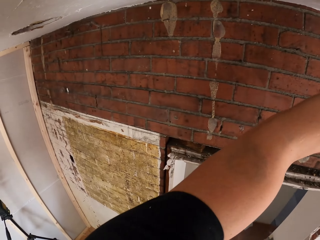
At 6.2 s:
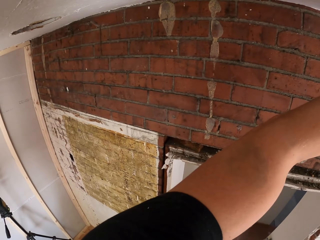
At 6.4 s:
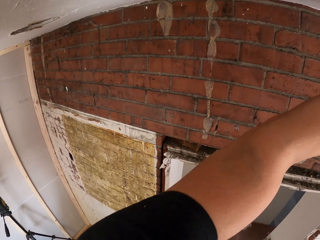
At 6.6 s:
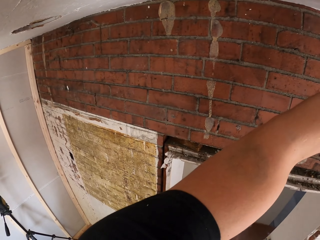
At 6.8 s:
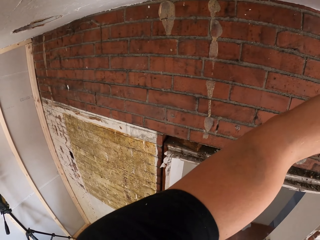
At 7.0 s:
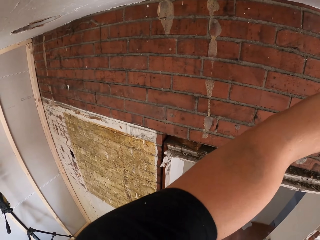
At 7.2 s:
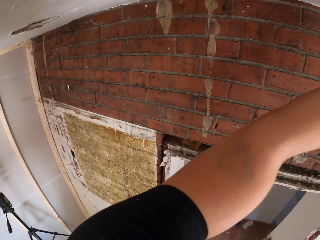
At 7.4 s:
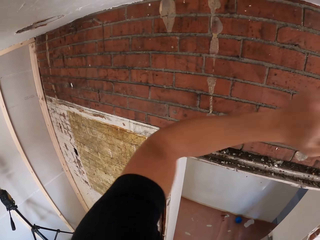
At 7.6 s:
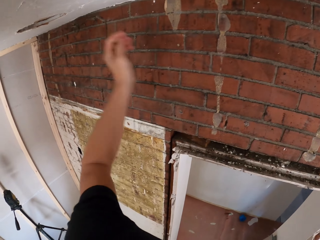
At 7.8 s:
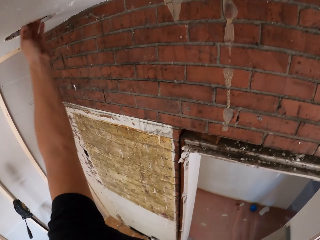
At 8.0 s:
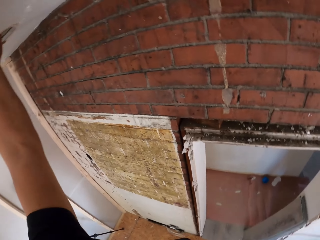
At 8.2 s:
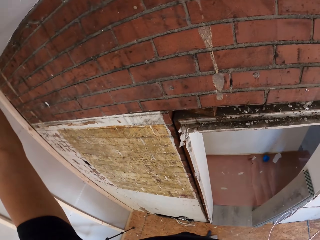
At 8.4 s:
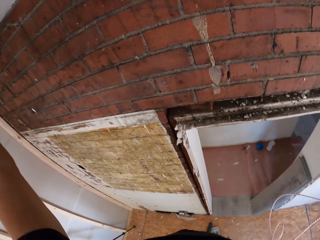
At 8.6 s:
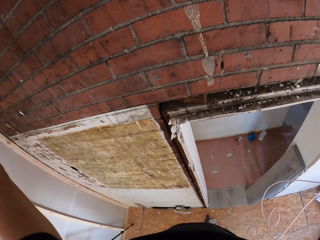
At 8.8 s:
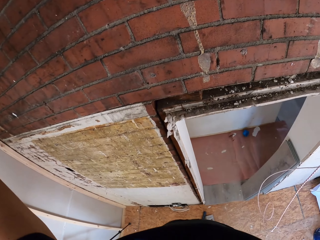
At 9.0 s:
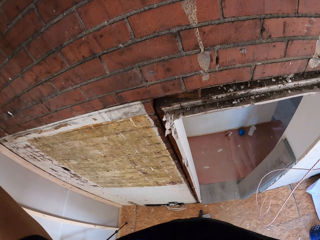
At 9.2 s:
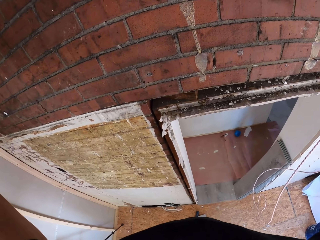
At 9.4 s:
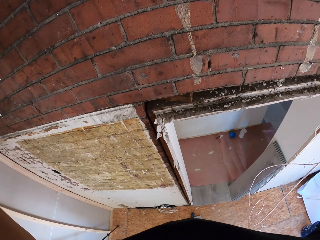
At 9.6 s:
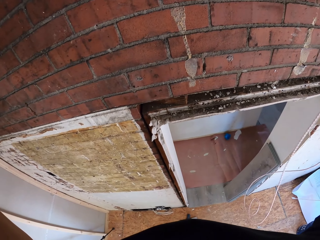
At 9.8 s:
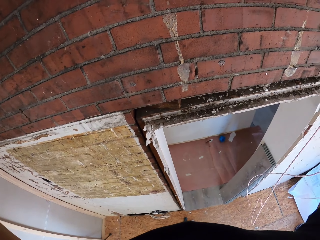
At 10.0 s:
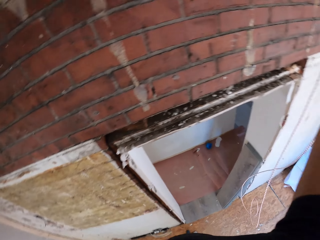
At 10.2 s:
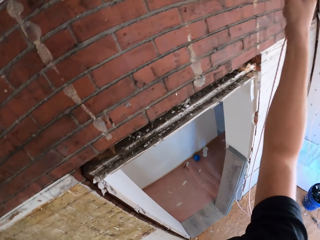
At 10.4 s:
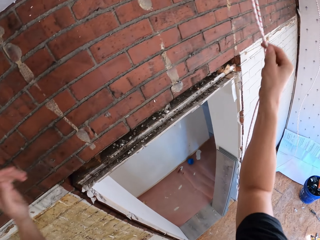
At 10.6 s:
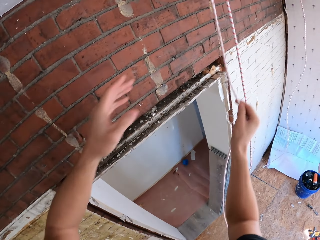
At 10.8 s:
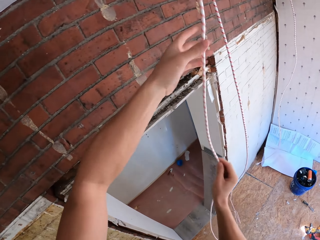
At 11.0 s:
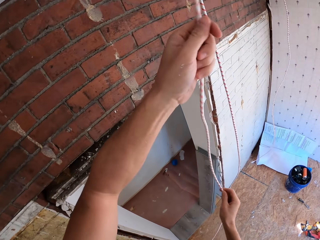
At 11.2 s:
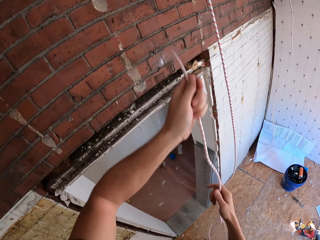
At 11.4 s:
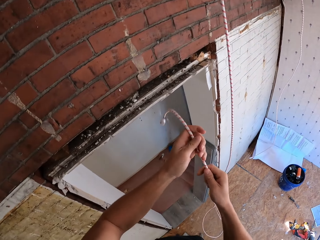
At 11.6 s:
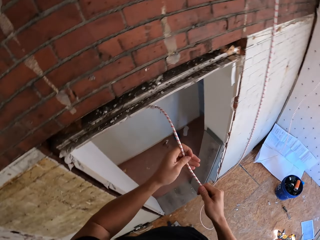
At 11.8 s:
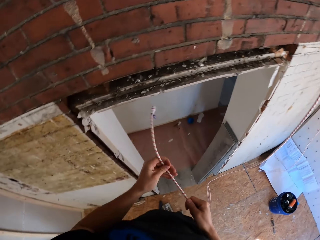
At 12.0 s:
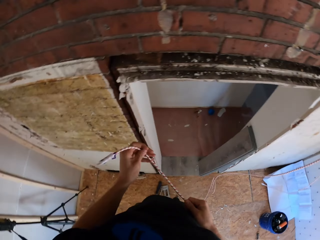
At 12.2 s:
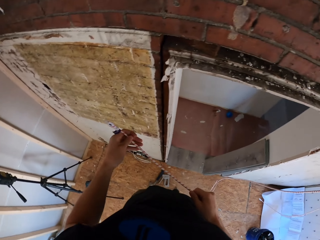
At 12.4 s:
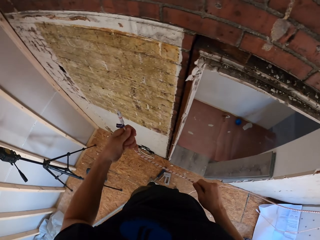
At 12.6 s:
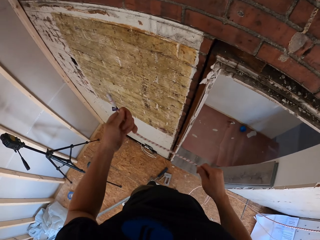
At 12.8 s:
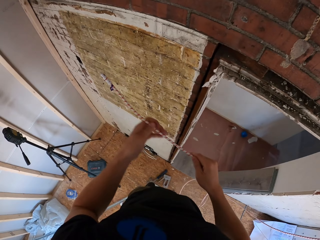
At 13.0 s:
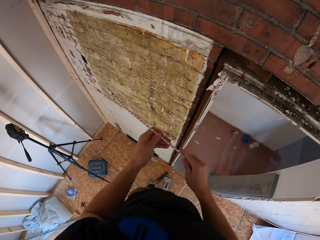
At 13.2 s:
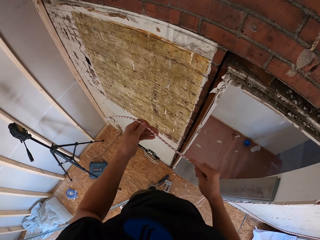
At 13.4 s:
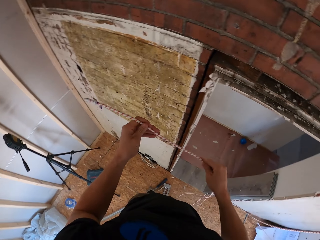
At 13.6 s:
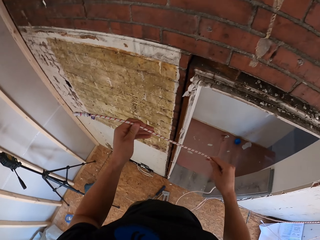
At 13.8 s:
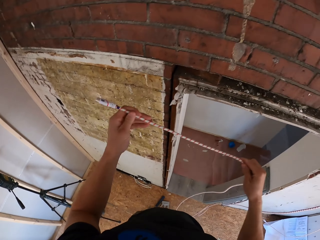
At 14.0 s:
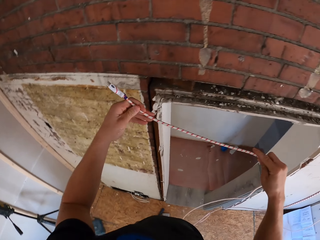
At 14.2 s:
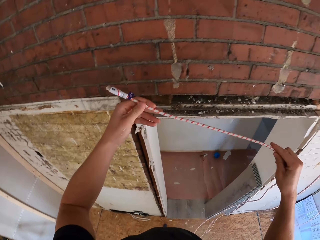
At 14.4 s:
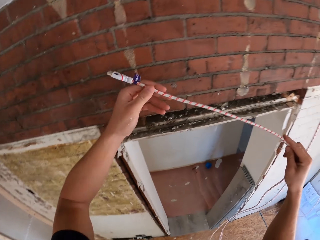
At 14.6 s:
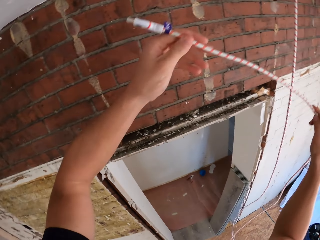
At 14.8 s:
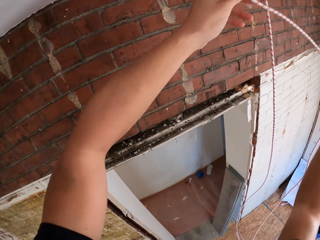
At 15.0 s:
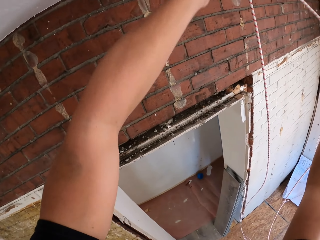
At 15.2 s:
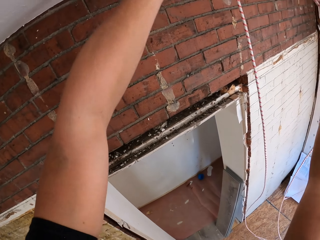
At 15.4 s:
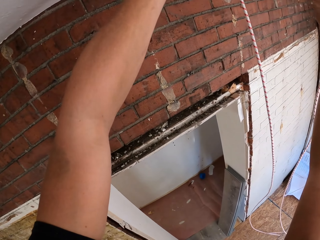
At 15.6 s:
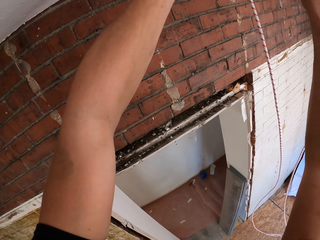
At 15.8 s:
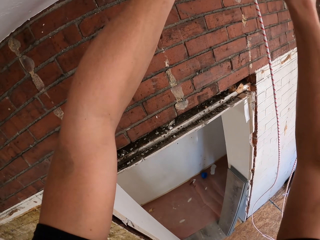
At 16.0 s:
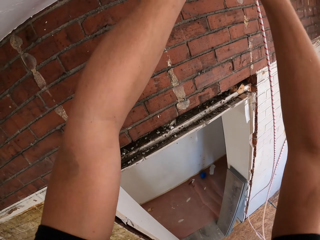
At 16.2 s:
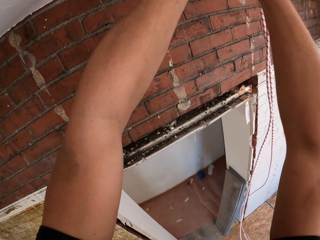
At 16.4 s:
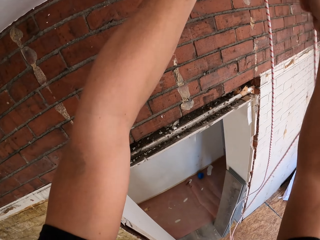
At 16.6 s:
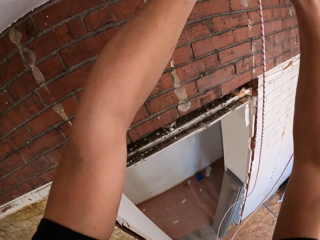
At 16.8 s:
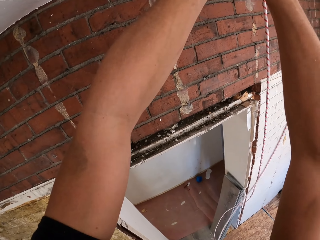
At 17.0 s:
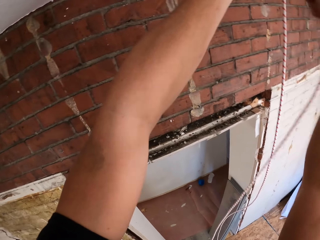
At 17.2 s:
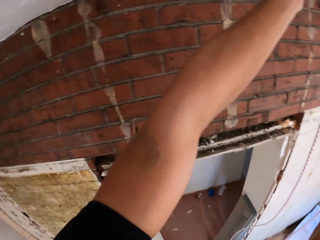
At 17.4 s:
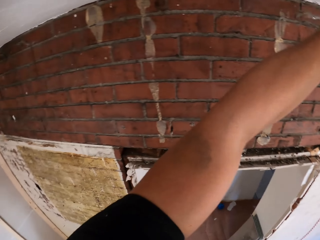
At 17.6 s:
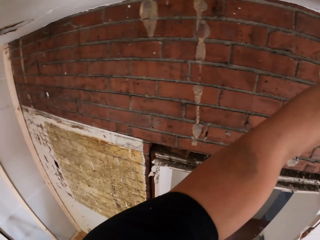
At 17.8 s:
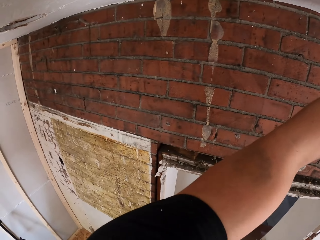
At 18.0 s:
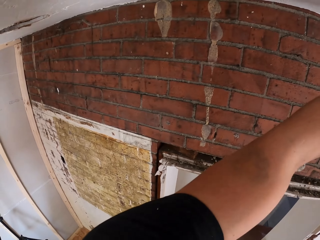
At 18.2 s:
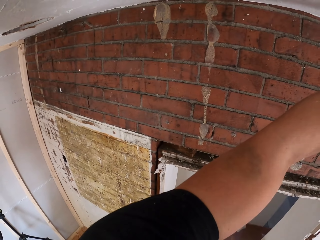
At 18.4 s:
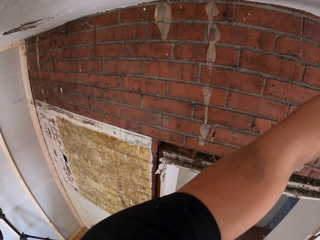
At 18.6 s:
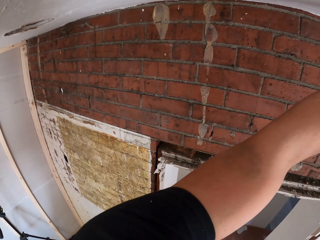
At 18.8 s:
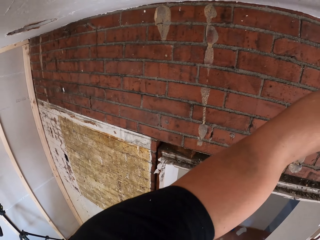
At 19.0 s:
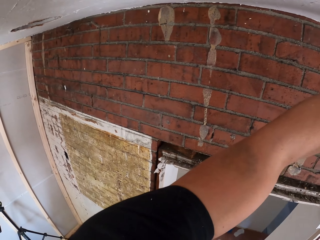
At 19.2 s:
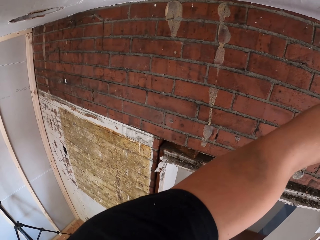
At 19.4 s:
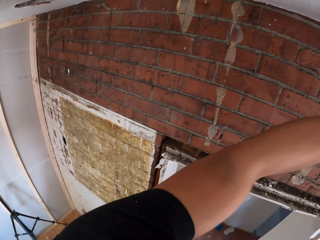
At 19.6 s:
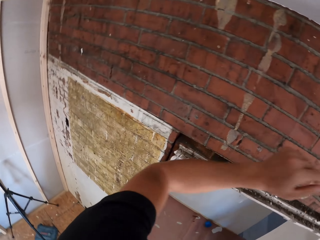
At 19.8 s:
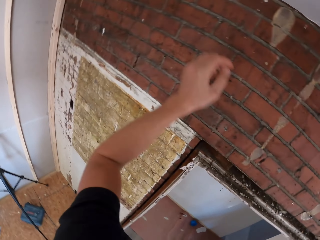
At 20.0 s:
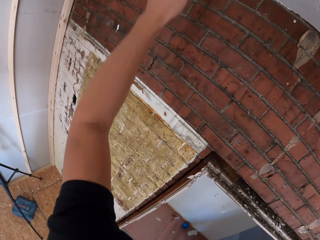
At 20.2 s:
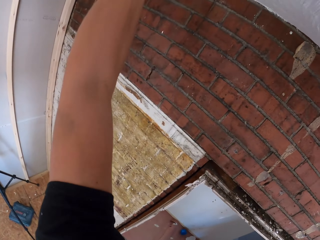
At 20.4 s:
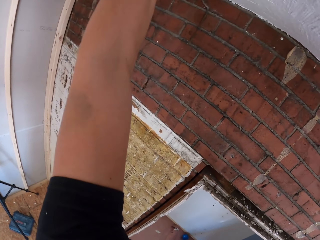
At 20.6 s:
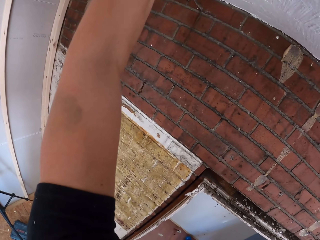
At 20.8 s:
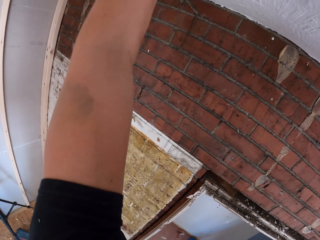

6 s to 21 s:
The camera wearer looks around. They put a hand in a hole on the ceiling. They touch the hole on the roof. They look around. They pull a cable from the ceiling. They straighten the cable. They hold the cable. They fix the cable in the ceiling. They put the cable on the roof. They look around.

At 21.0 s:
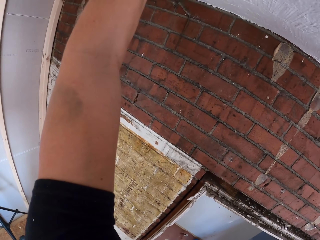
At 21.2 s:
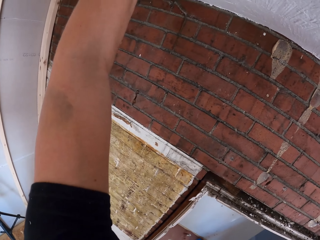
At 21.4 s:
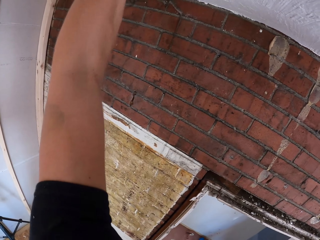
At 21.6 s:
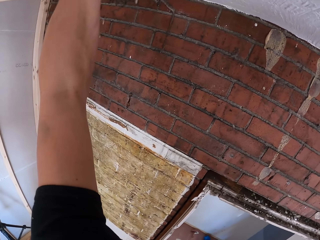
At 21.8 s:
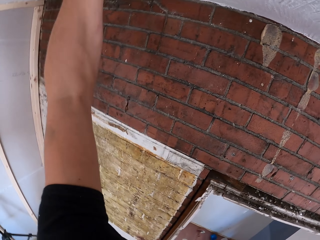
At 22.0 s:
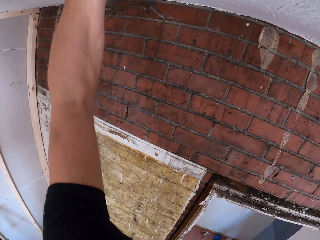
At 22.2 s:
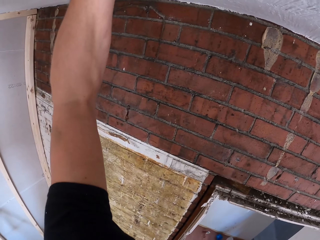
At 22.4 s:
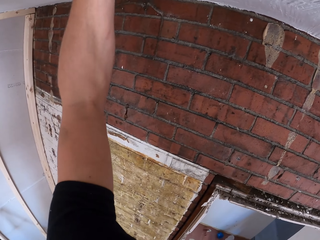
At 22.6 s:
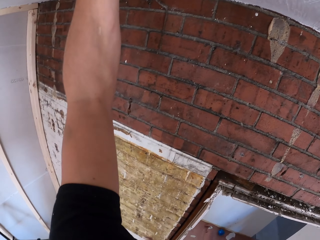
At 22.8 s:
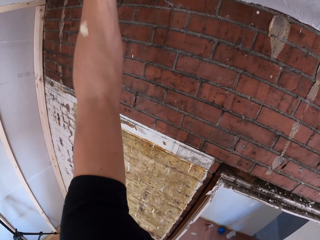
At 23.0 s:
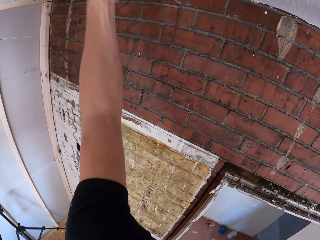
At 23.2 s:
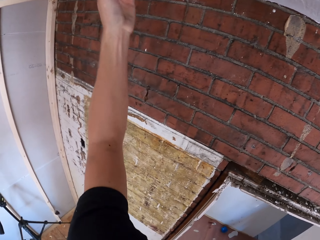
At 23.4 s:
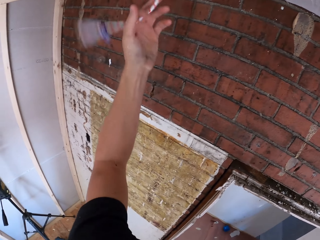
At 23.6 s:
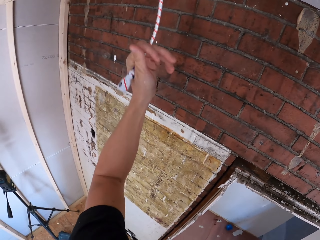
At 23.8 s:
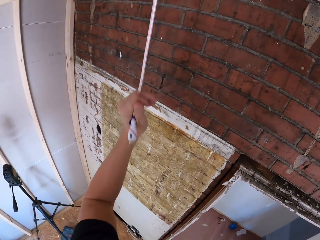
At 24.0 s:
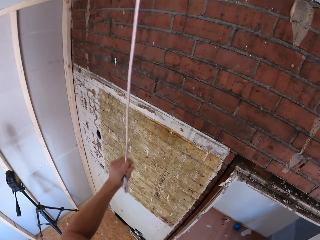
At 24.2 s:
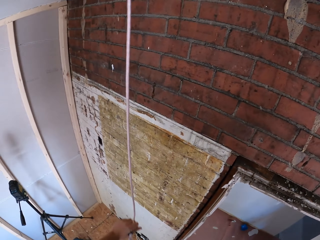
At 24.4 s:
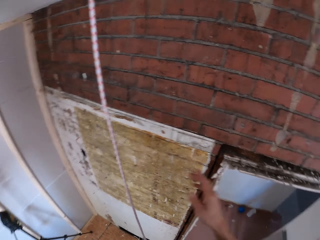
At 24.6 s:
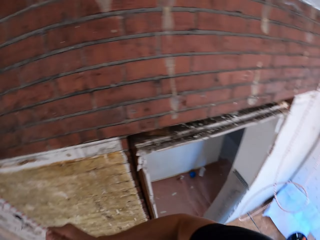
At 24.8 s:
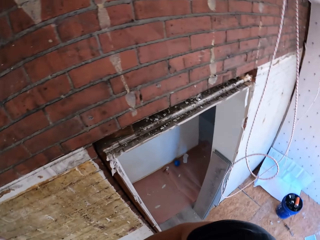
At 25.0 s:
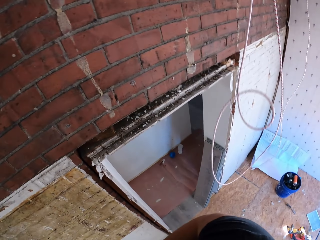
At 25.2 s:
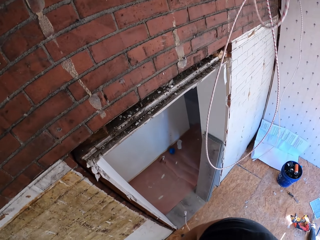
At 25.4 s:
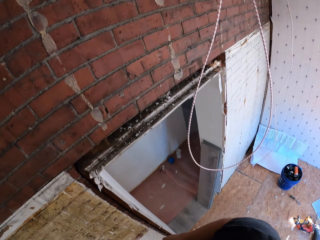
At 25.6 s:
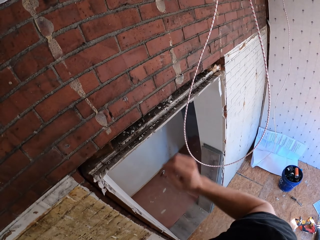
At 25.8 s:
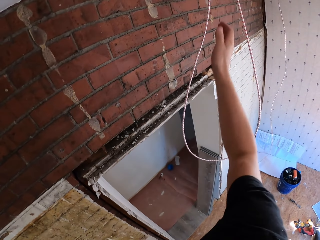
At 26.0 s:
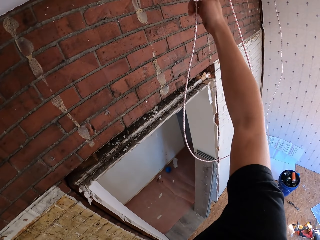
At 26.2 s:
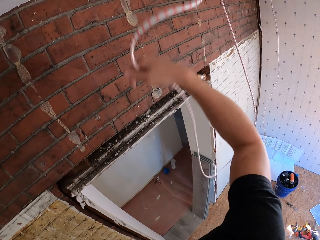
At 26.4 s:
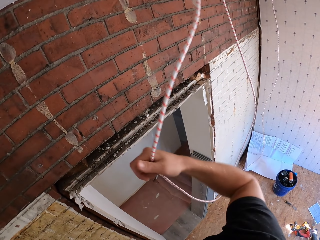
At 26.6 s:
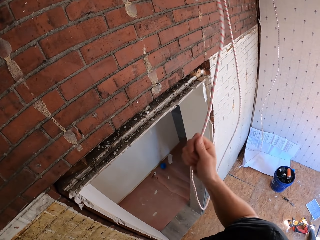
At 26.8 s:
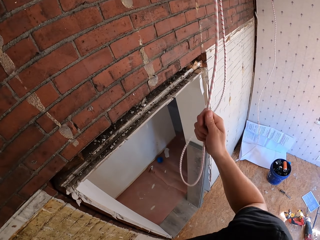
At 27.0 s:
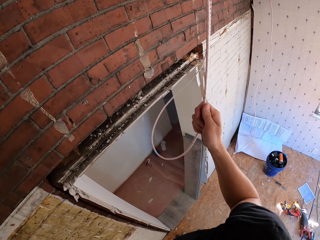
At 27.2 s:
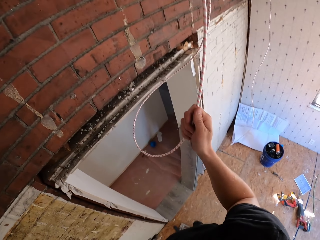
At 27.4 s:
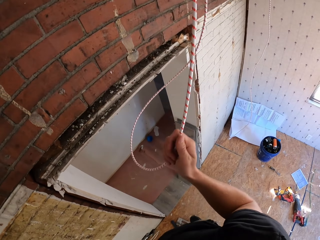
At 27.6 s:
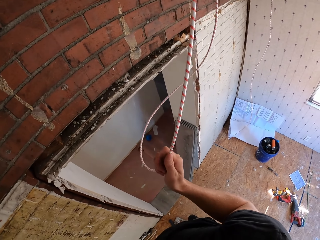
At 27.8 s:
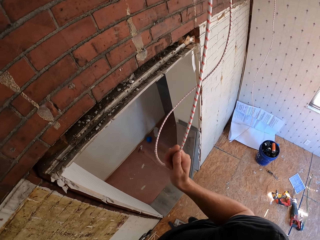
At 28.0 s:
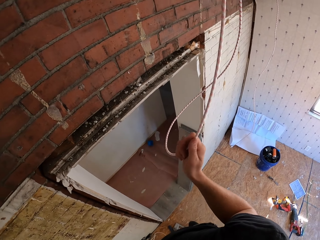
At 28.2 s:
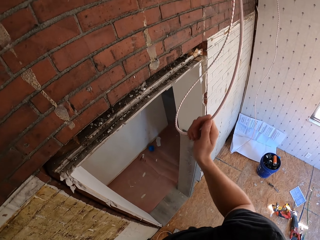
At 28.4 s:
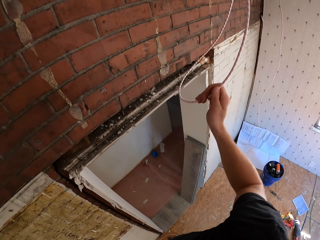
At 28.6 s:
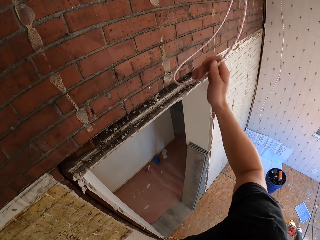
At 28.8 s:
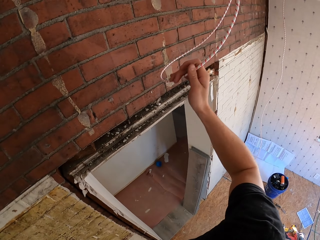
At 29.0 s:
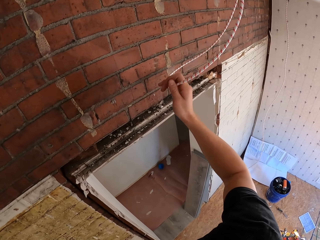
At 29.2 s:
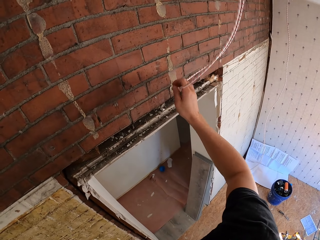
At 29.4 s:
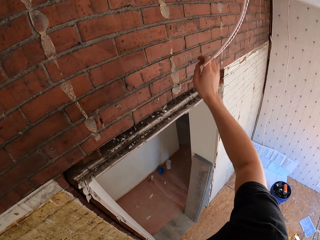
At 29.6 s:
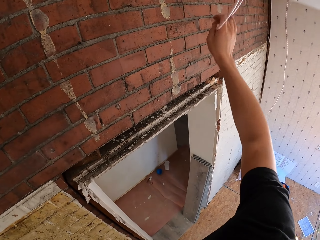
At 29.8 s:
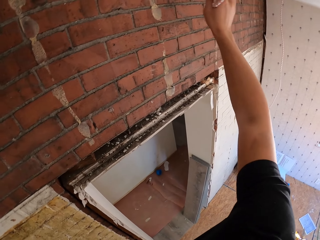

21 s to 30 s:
The camera wearer pulls out a cable from the roof. They straighten the cable.
